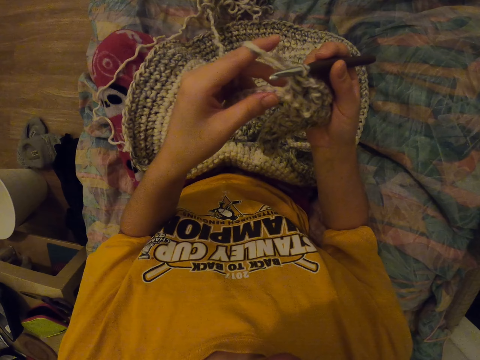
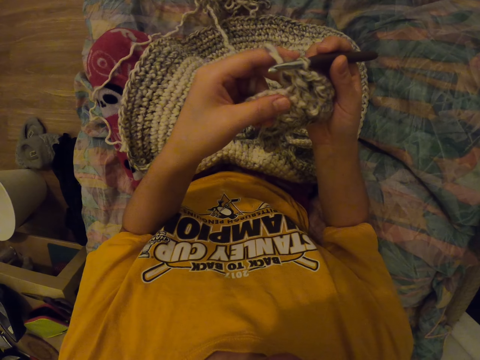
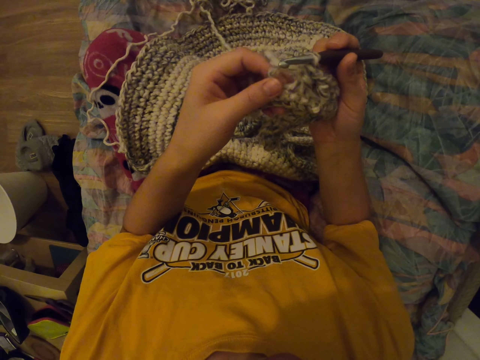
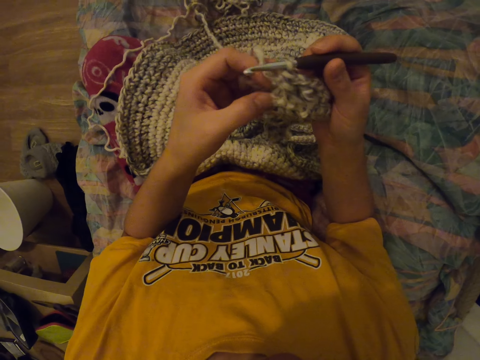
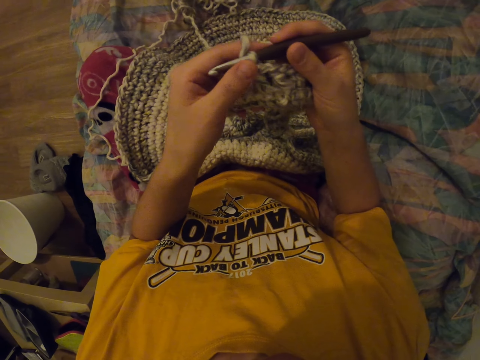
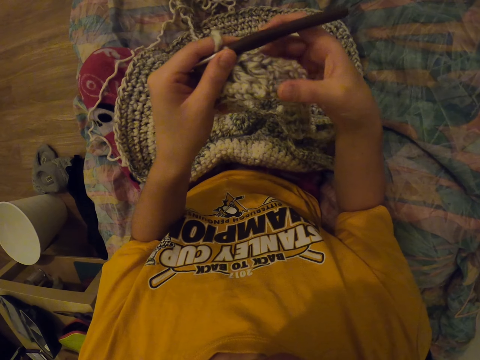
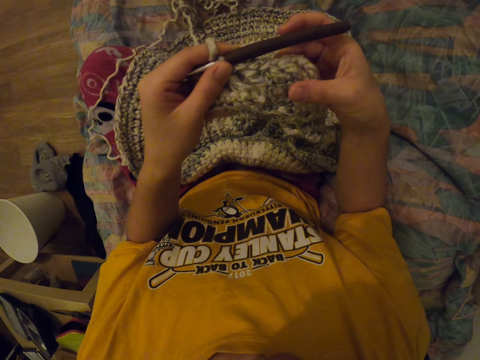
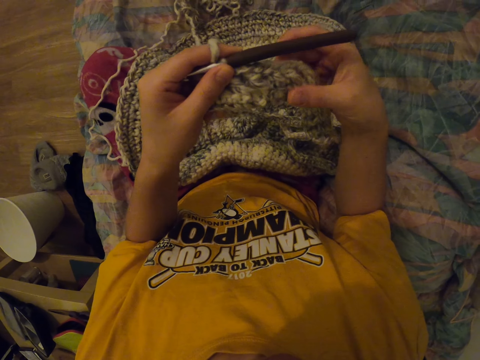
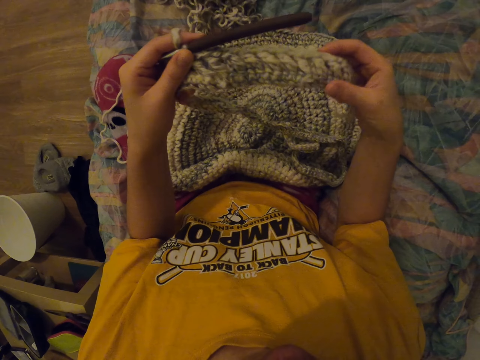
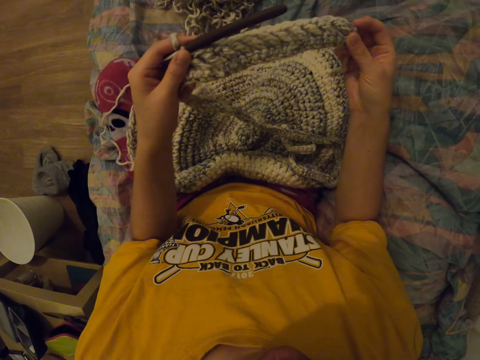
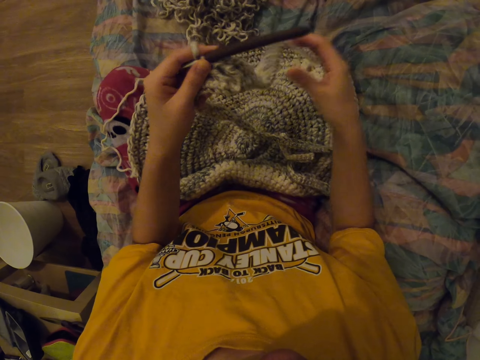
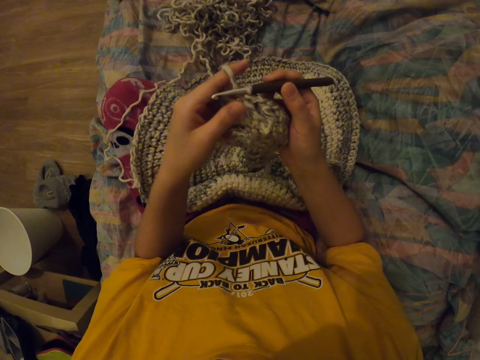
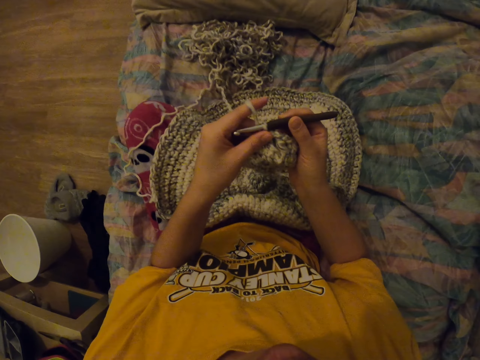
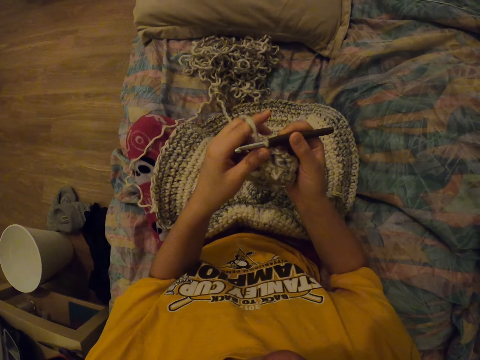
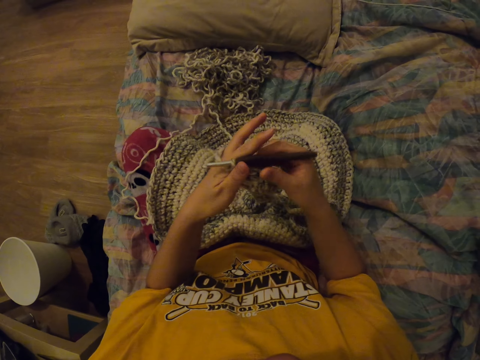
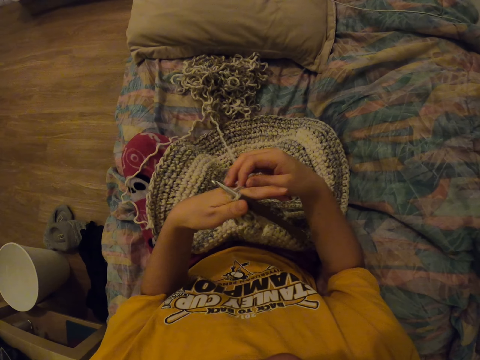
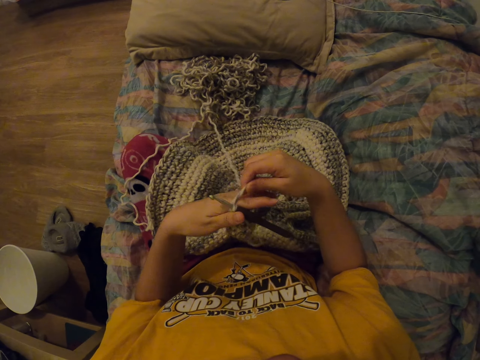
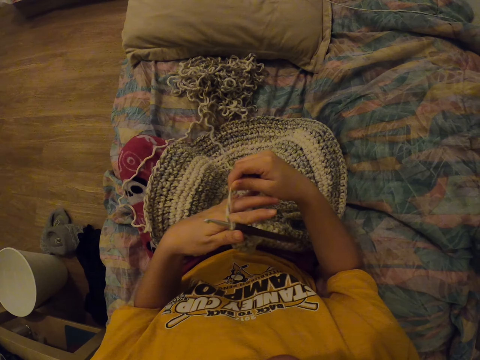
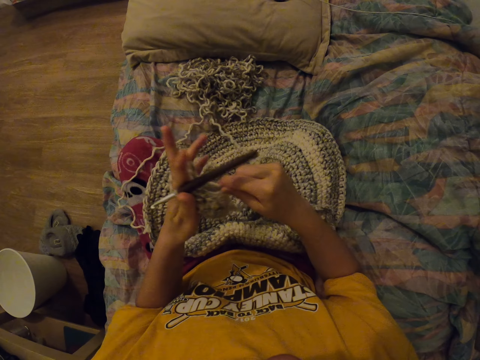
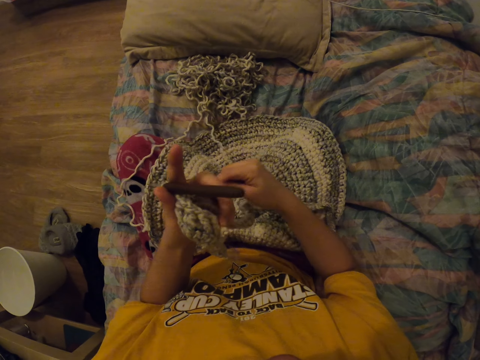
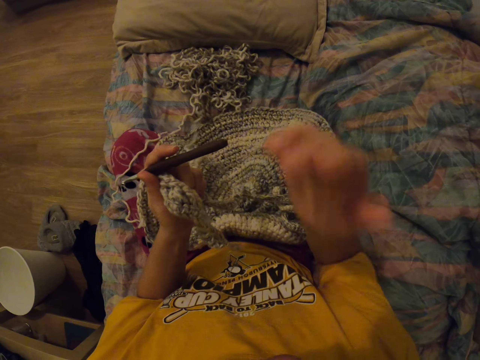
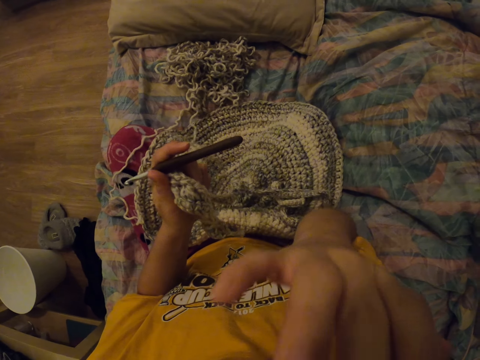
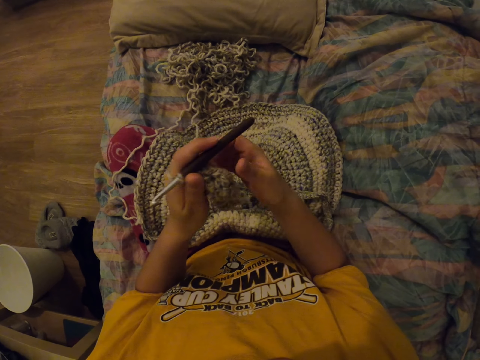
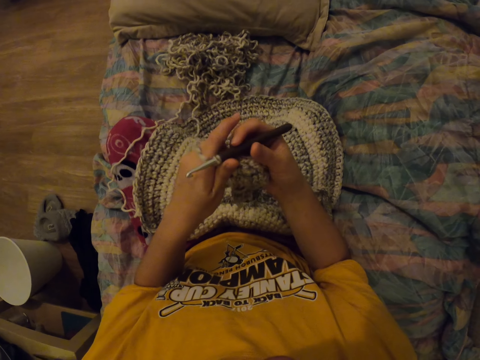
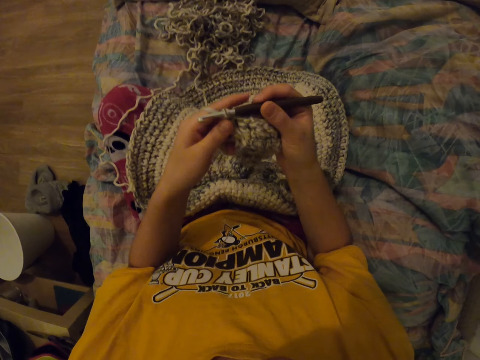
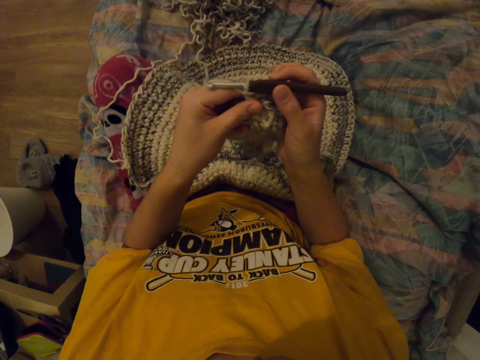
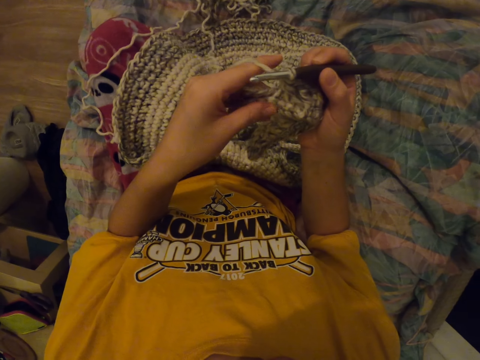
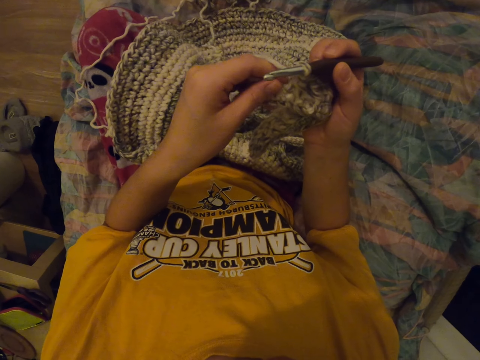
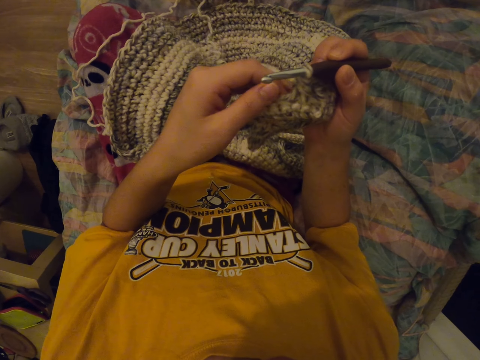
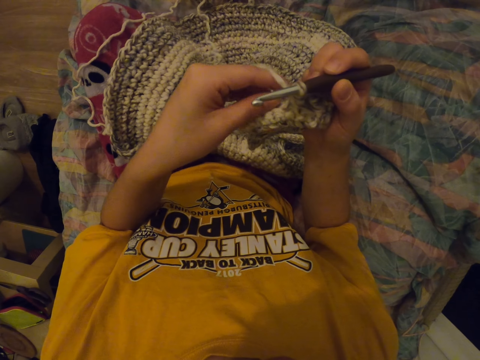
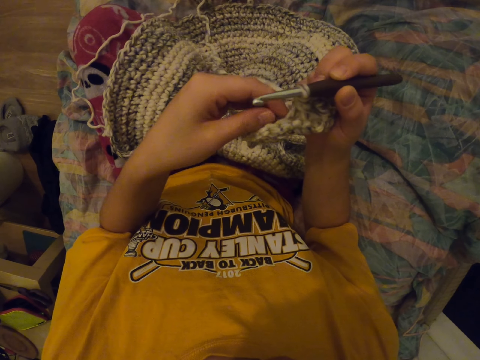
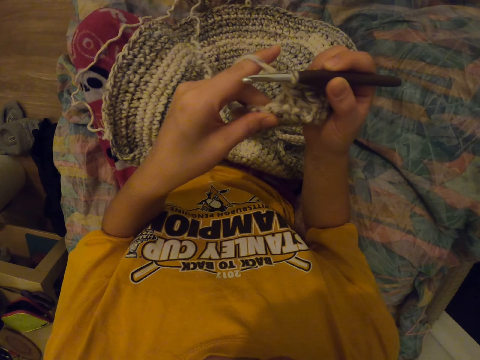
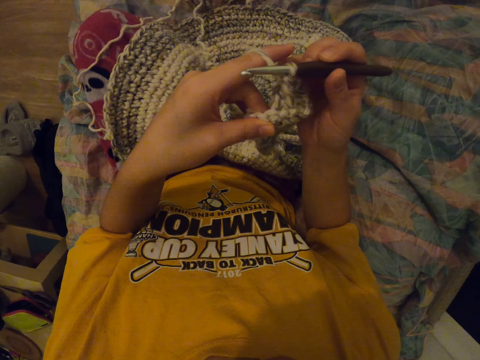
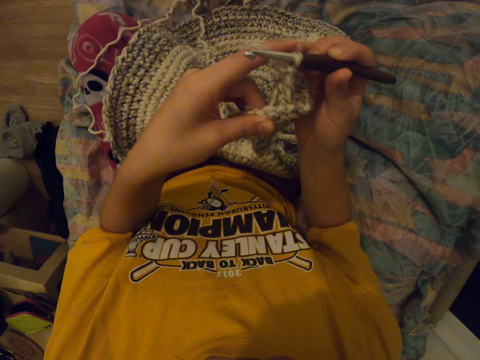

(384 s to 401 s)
The camera wearer holds the crochet hook with the left hand. She holds the yarn in place. She touches herself. She holds the crochet with the right hand. She inspects the cloth.

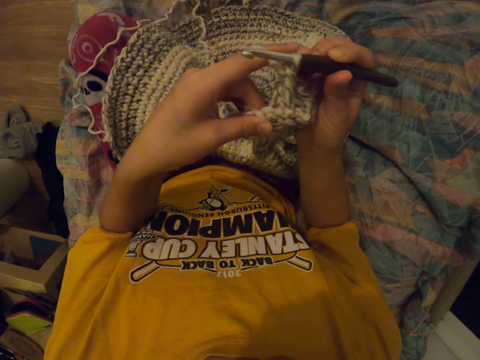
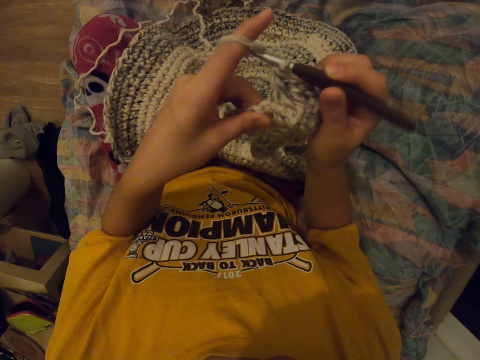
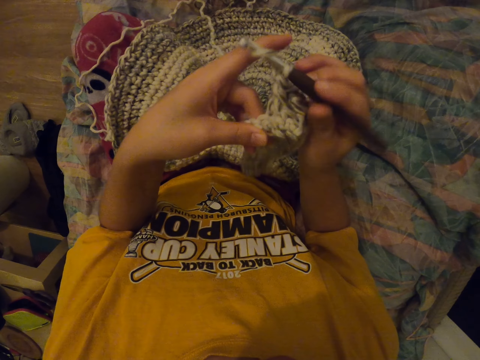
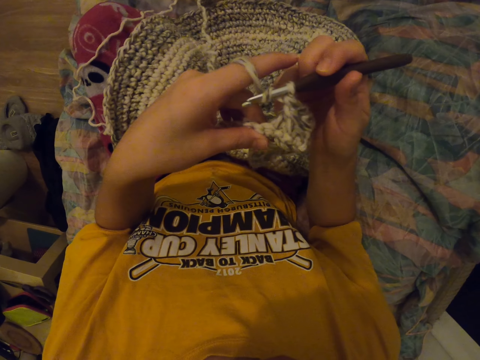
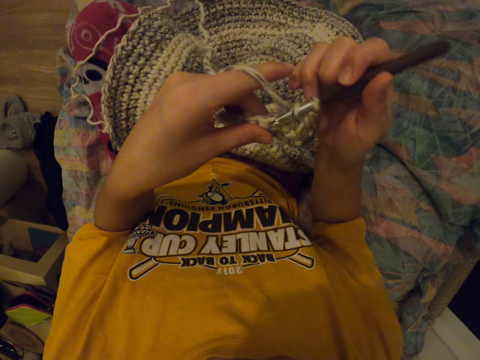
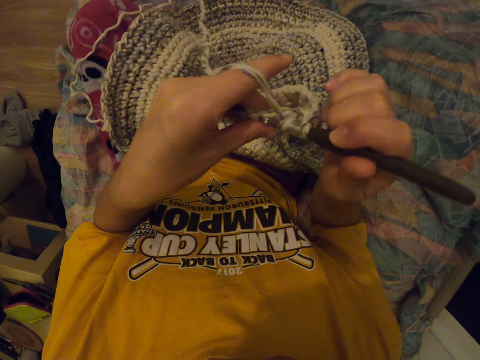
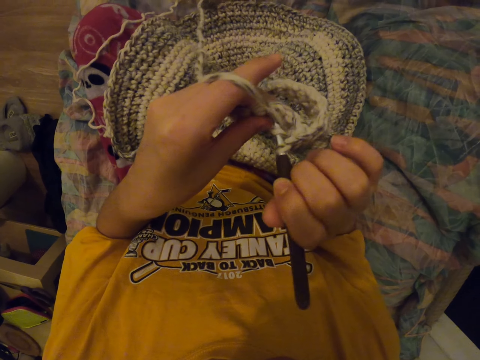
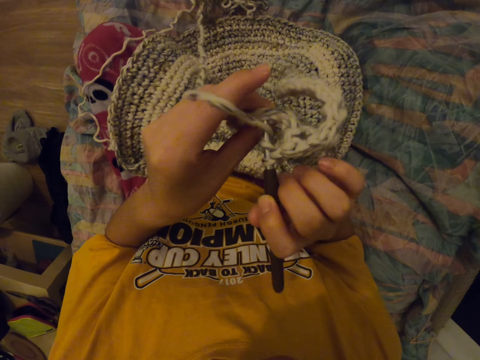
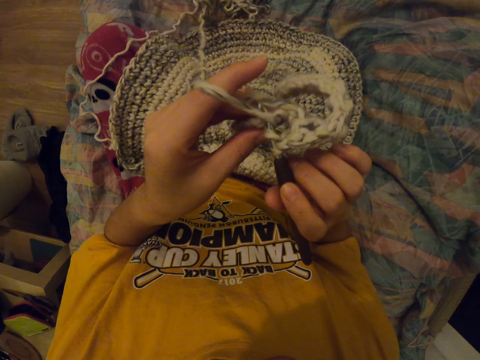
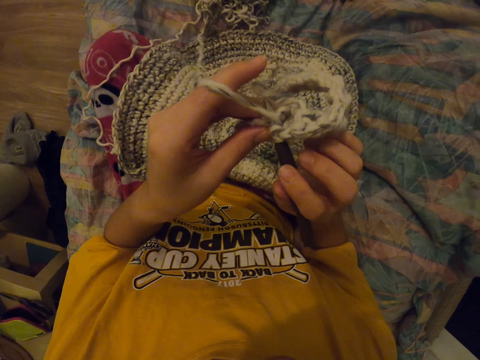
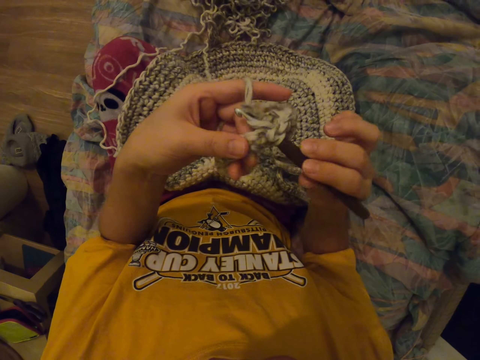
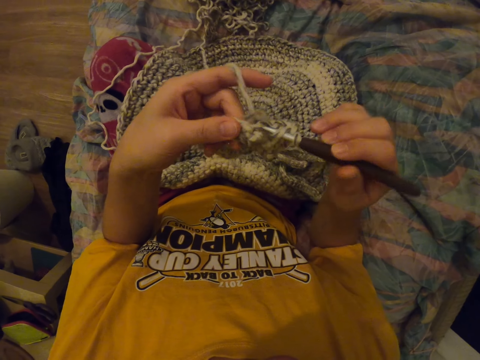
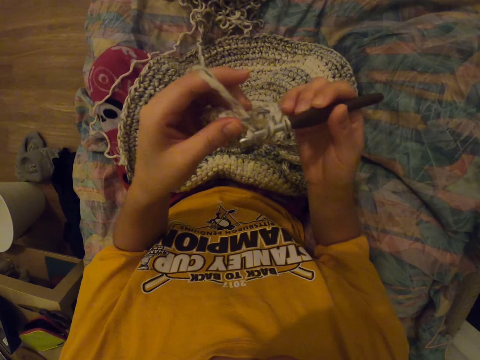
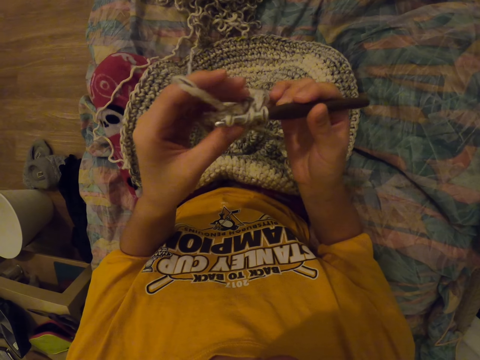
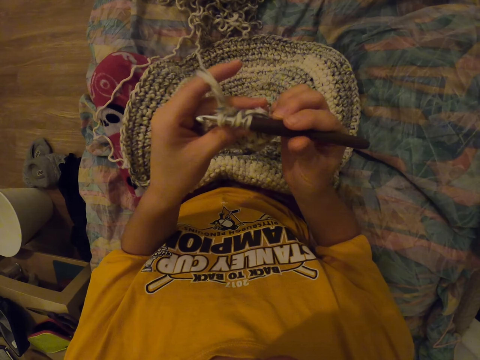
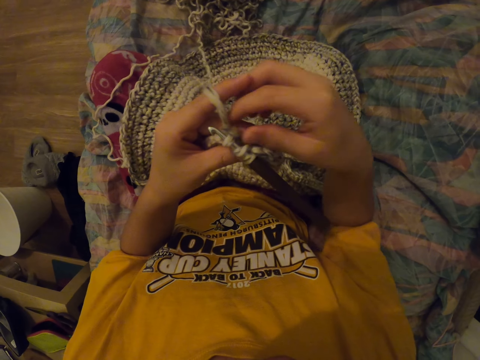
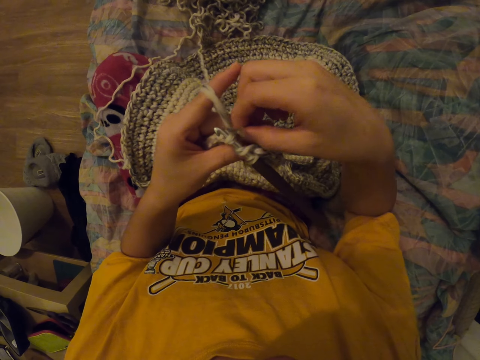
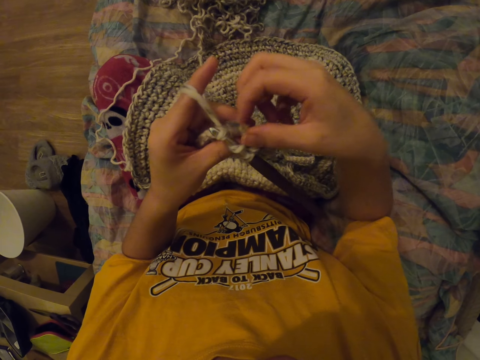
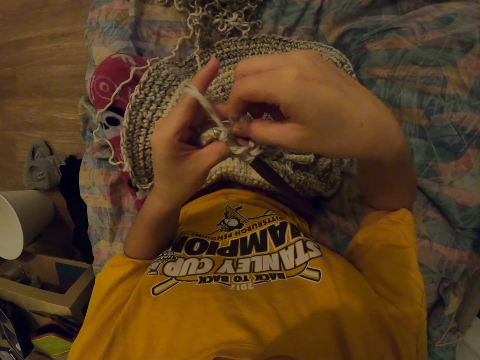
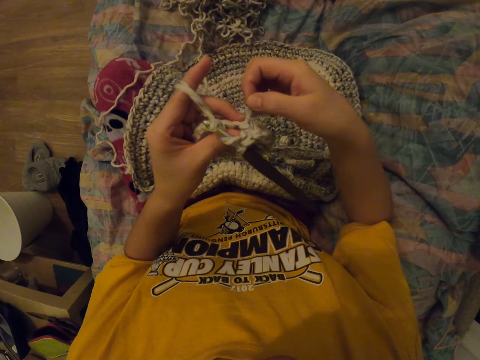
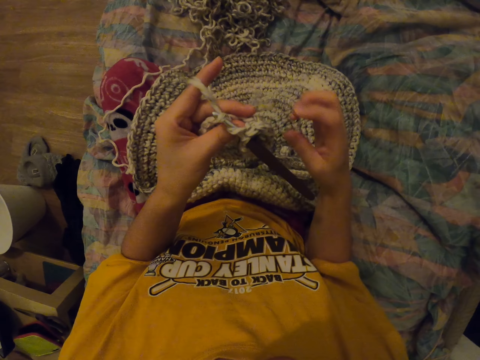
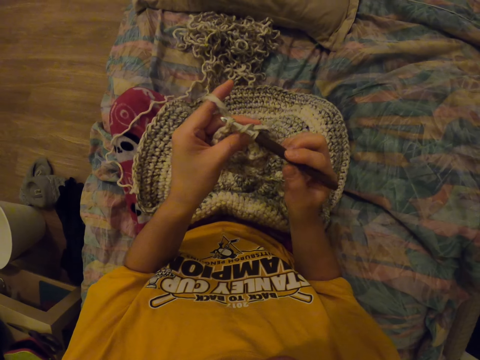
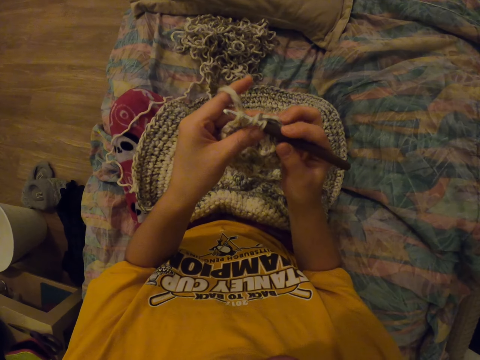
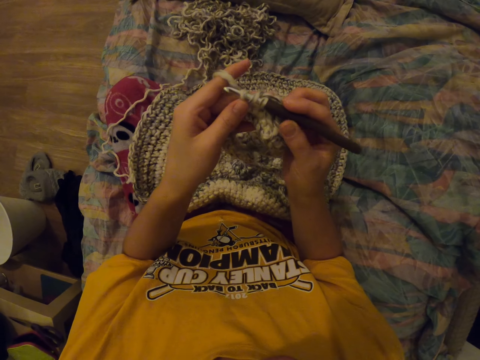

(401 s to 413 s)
The camera wearer knits a cloth. They pull a yarn. They hold the yarn in place.
